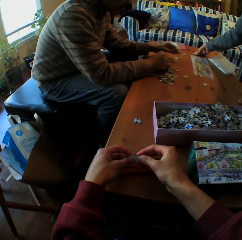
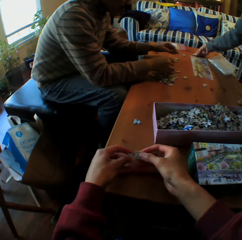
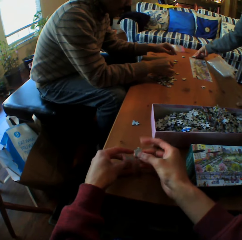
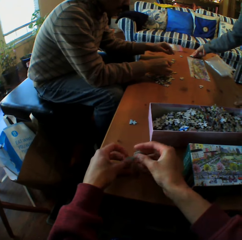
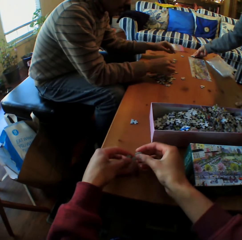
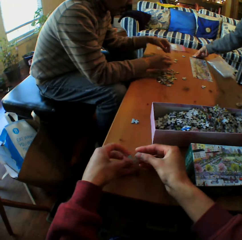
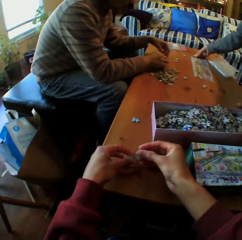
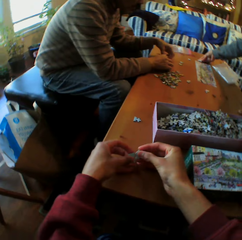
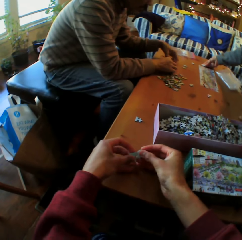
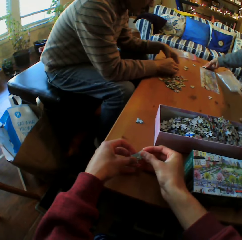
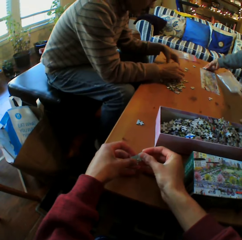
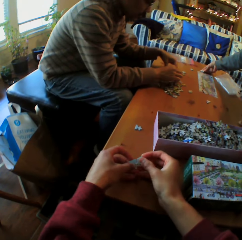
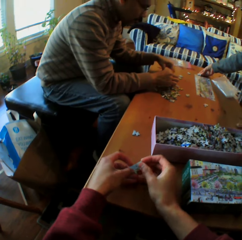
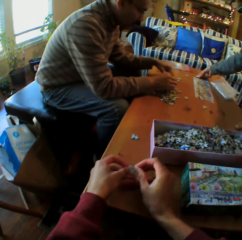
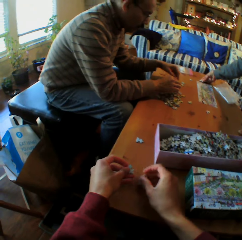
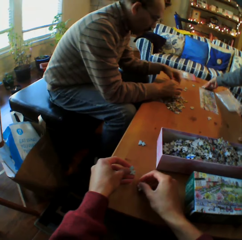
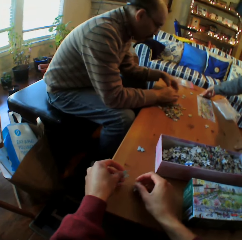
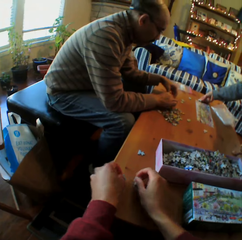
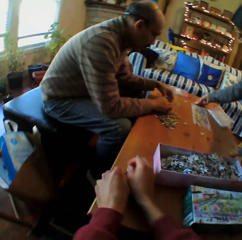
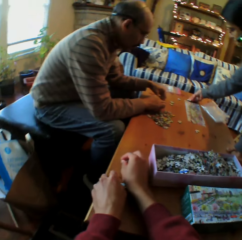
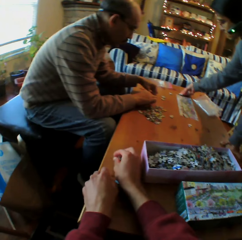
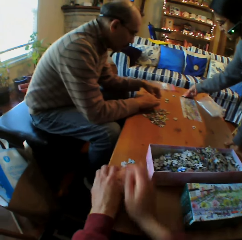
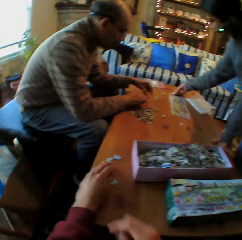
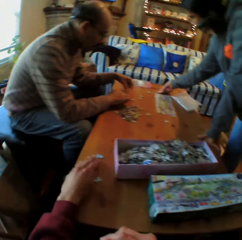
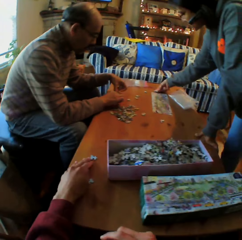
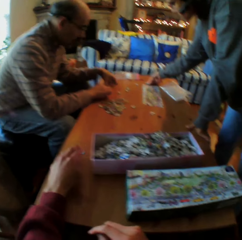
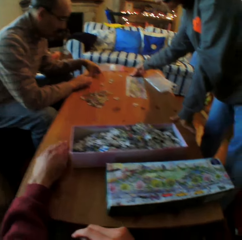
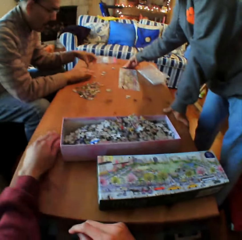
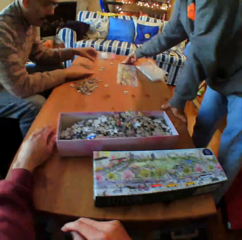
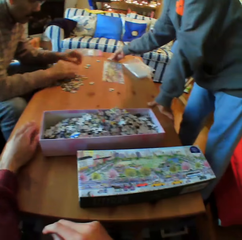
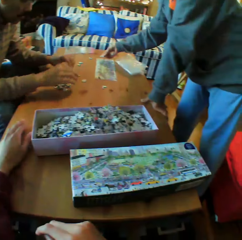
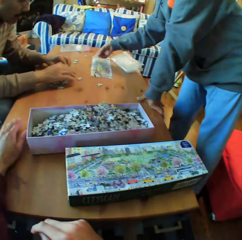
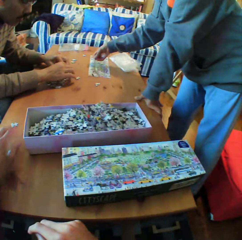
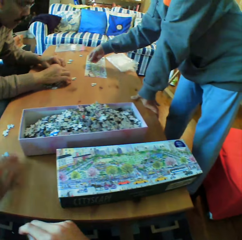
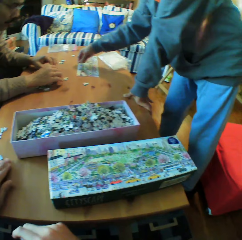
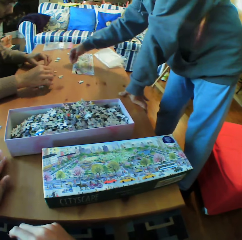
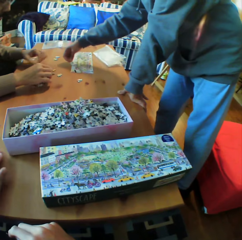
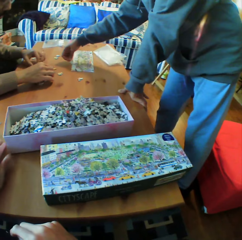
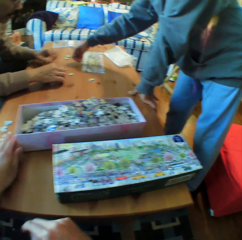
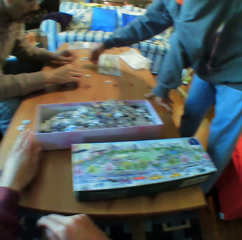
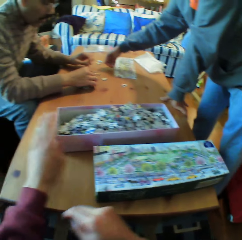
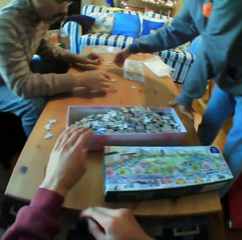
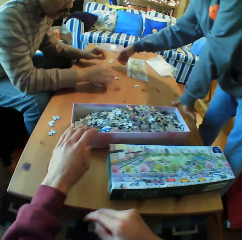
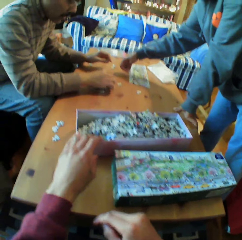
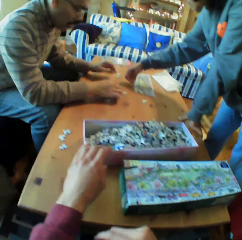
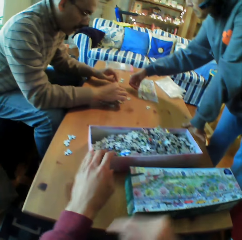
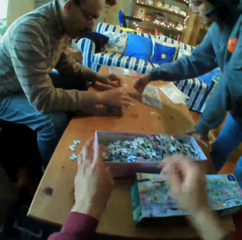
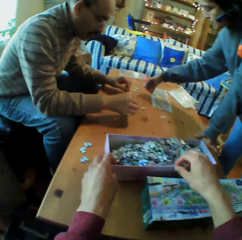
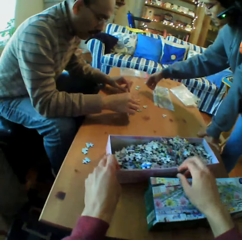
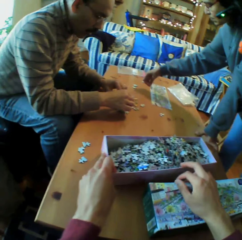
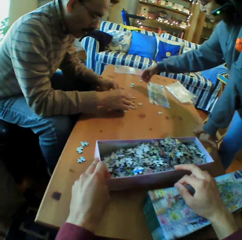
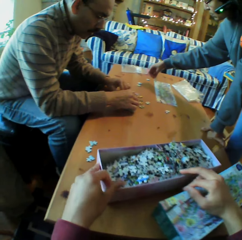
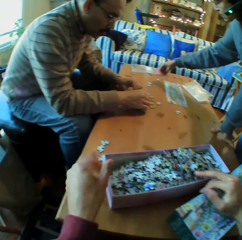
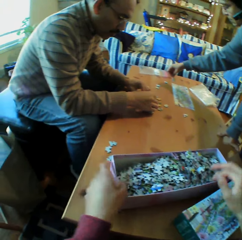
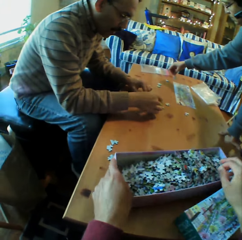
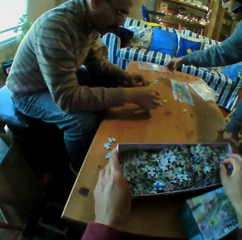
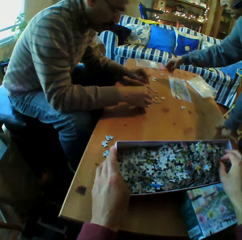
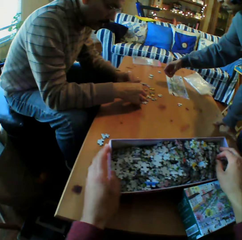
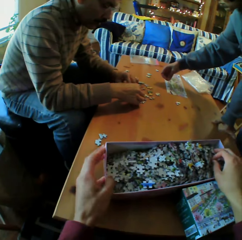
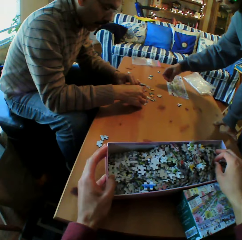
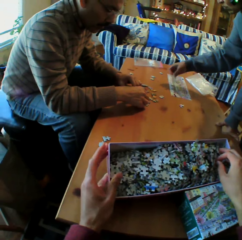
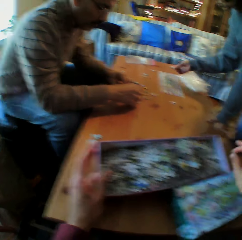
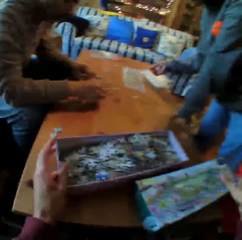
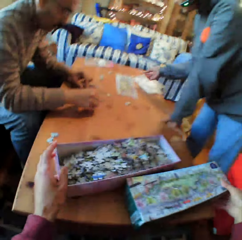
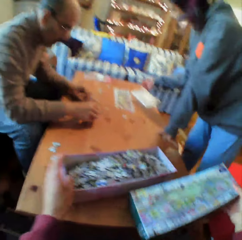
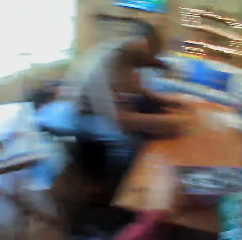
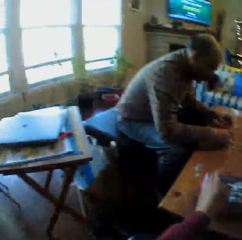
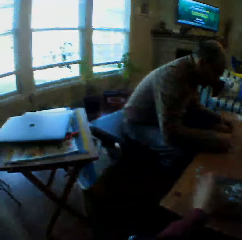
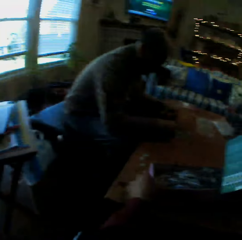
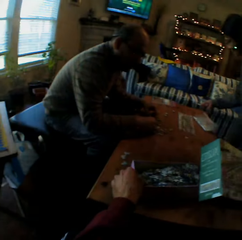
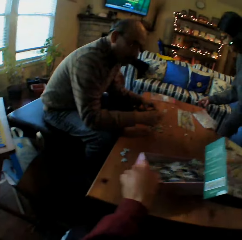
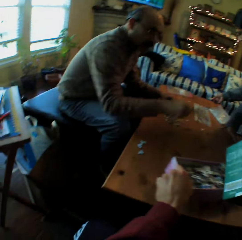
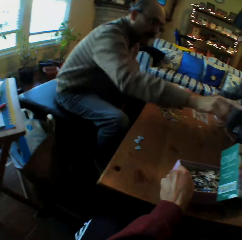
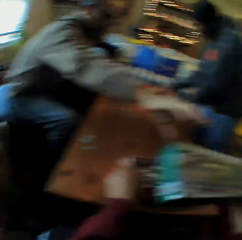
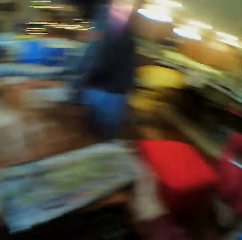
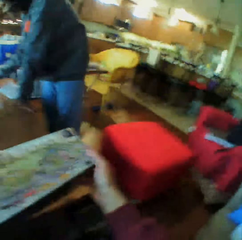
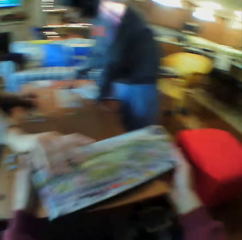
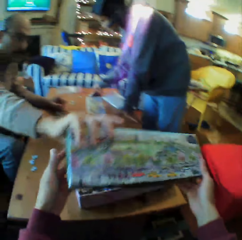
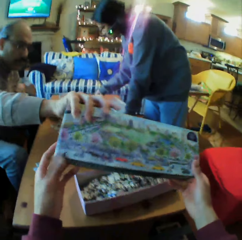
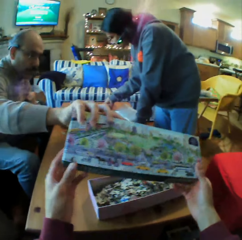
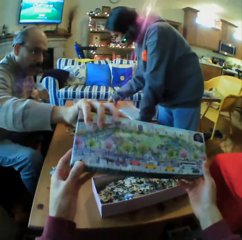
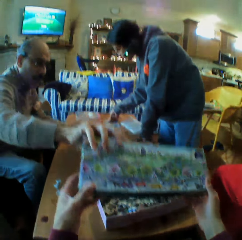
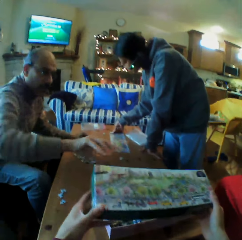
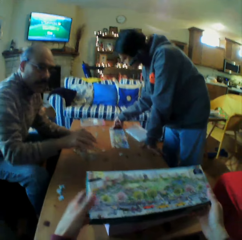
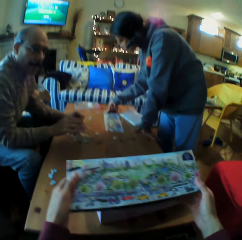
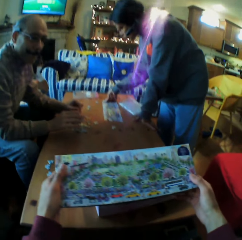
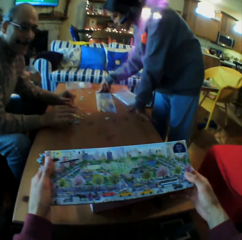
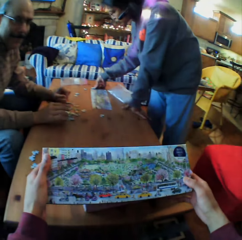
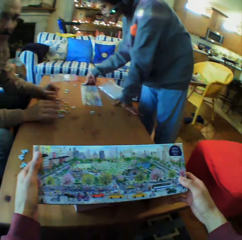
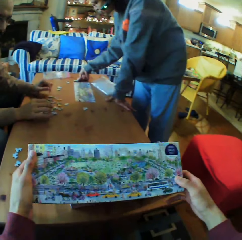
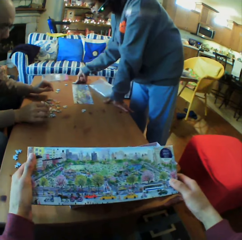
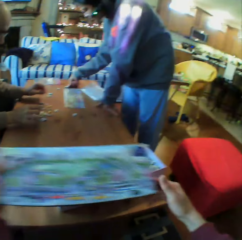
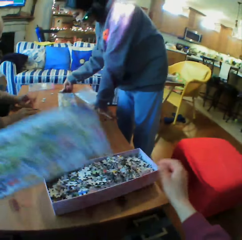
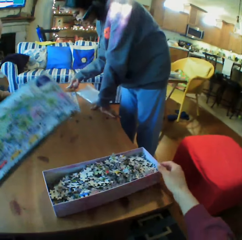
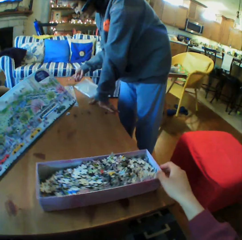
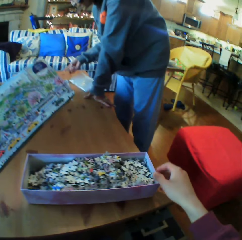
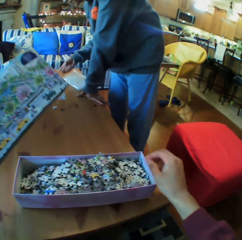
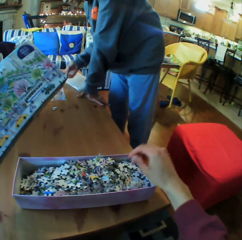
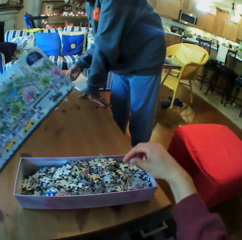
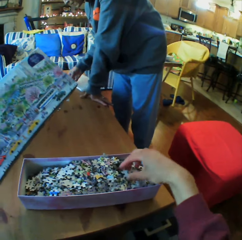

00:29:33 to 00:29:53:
The camera wearer fixes the piece of Jenga. A person chooses puzzle pieces. The camera wearer picks up the box. They look around the house. They talk. They look at the box.

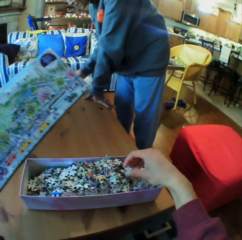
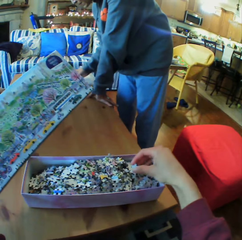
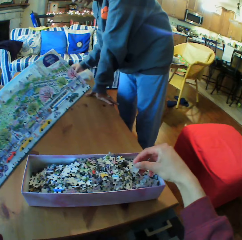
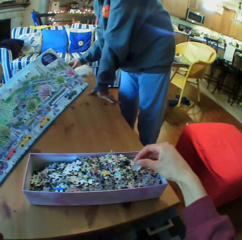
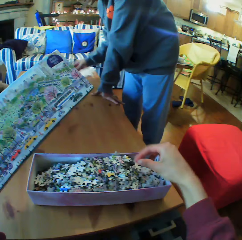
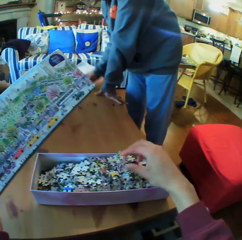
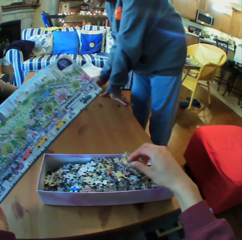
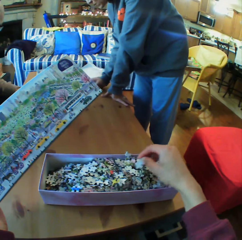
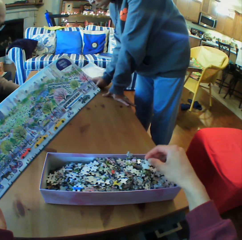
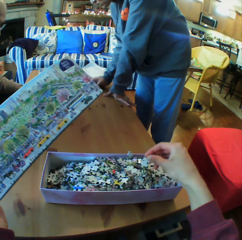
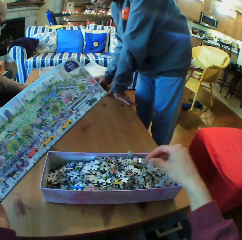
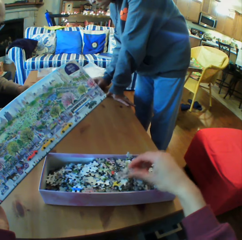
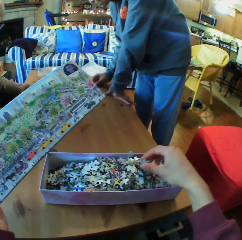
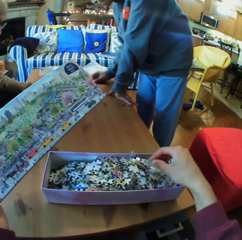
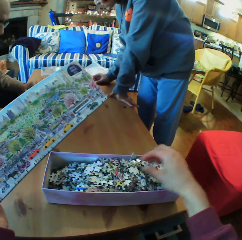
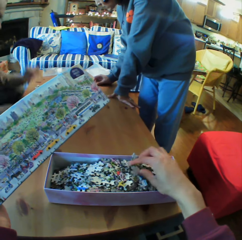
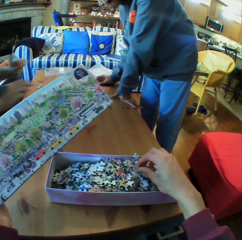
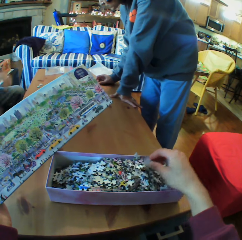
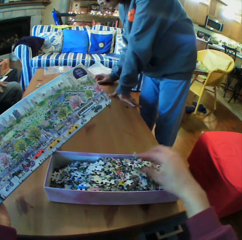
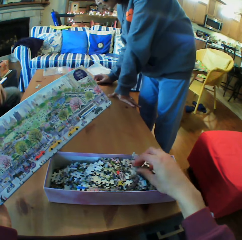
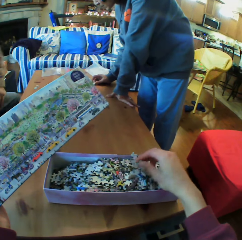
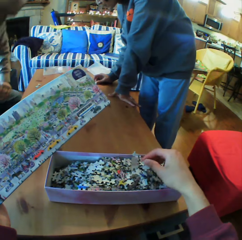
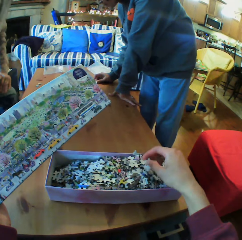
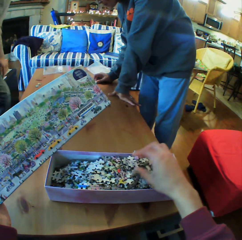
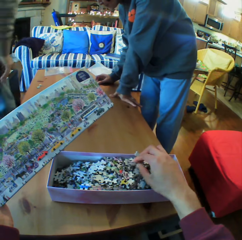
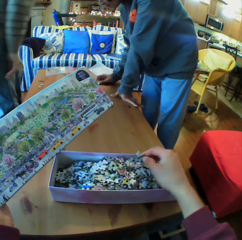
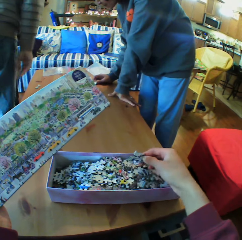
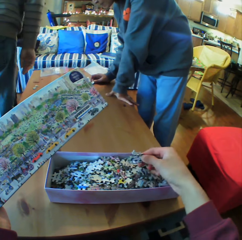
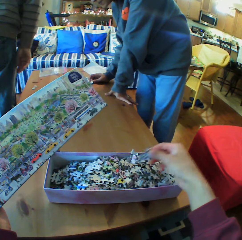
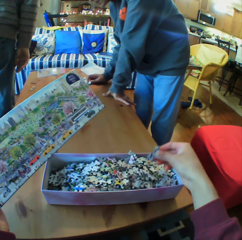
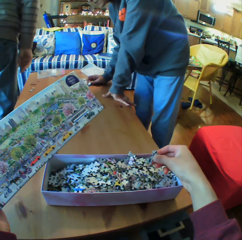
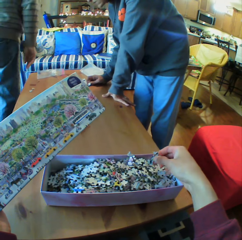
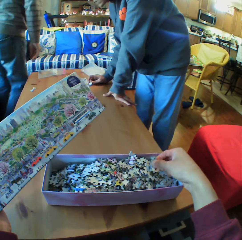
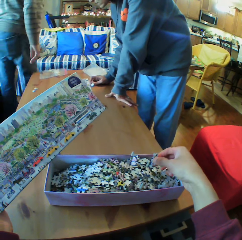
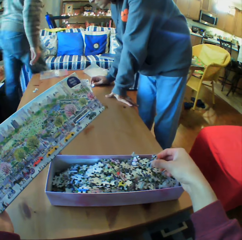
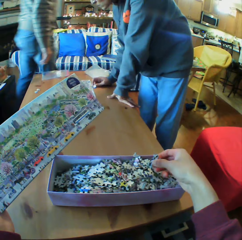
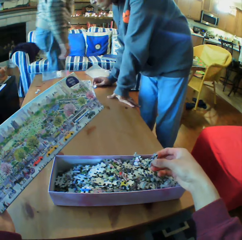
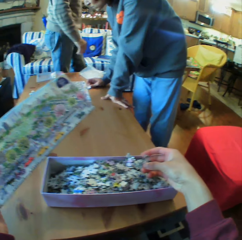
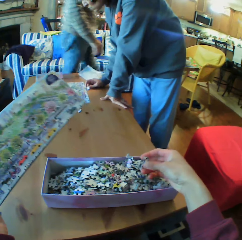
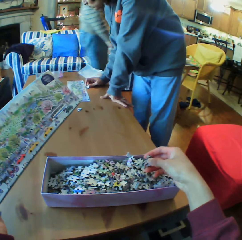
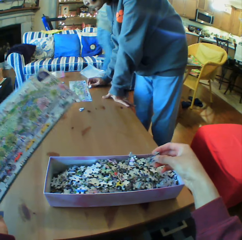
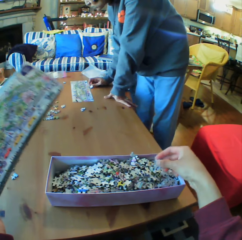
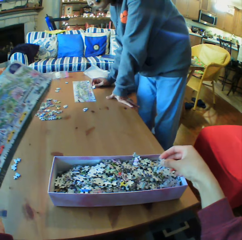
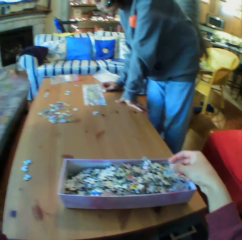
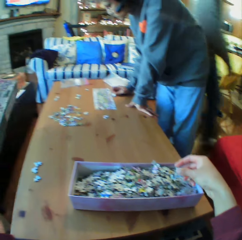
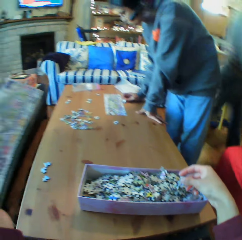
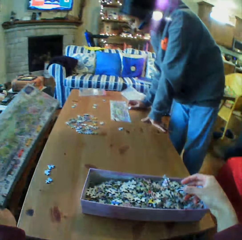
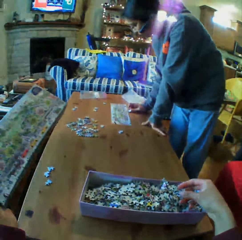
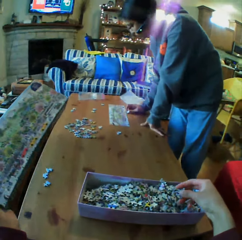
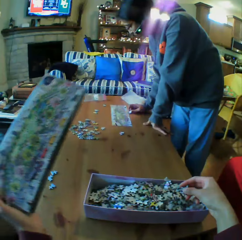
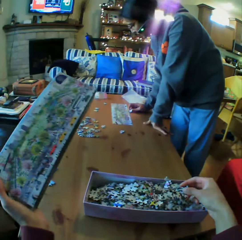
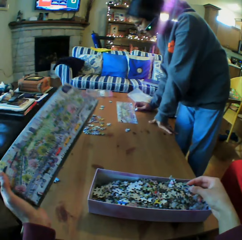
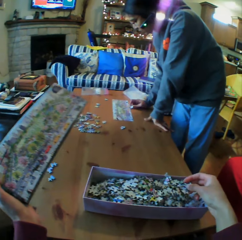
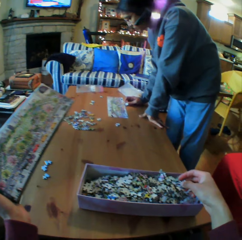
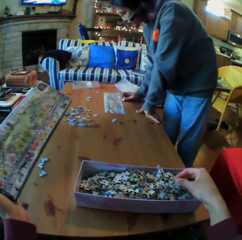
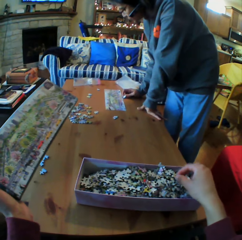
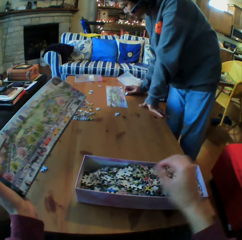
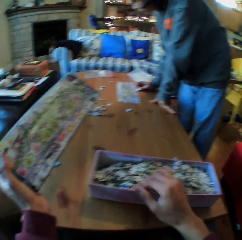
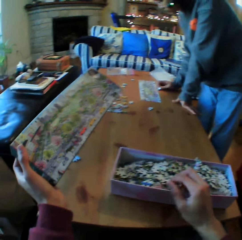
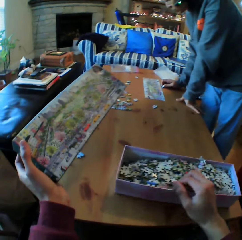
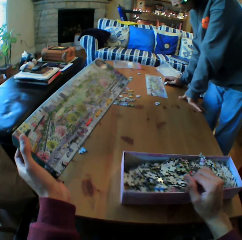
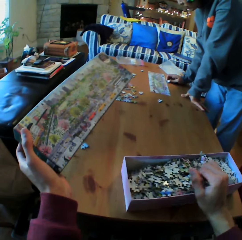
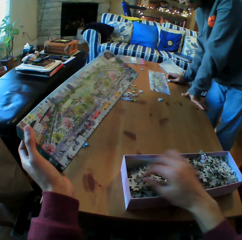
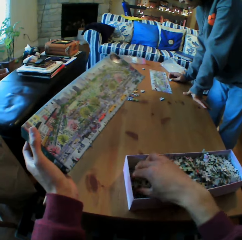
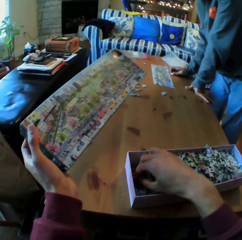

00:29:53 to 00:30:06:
The camera wearer chooses puzzle pieces. They look at the Jenga pieces in the box. A person walks. Another person talks.
